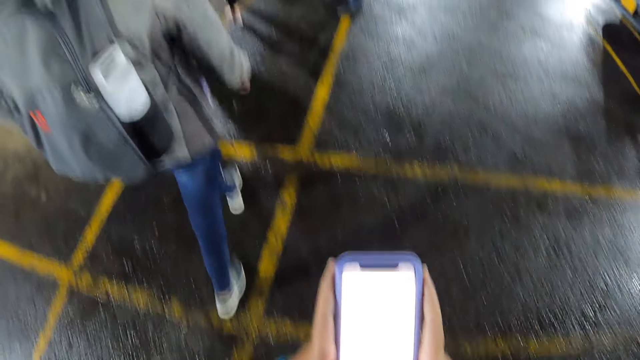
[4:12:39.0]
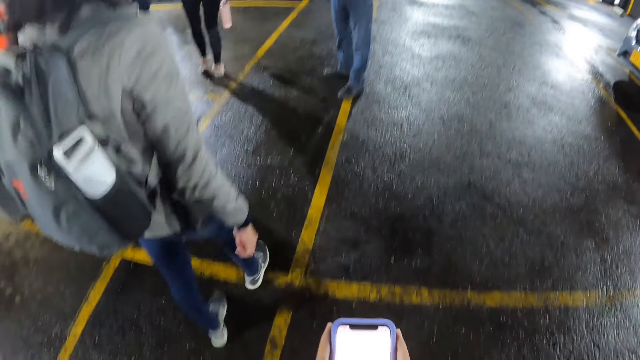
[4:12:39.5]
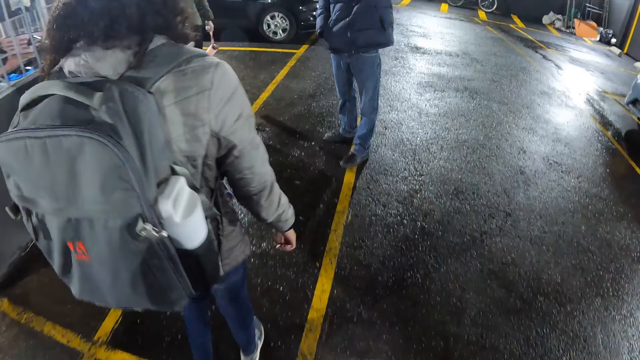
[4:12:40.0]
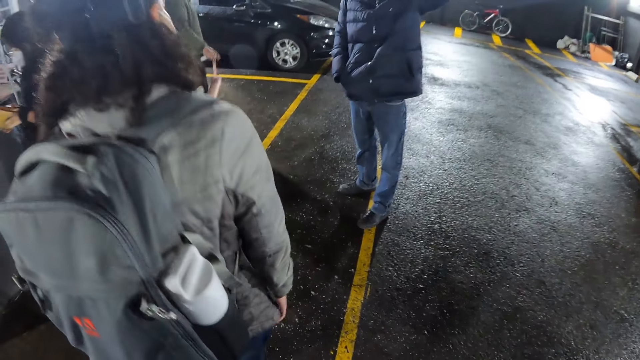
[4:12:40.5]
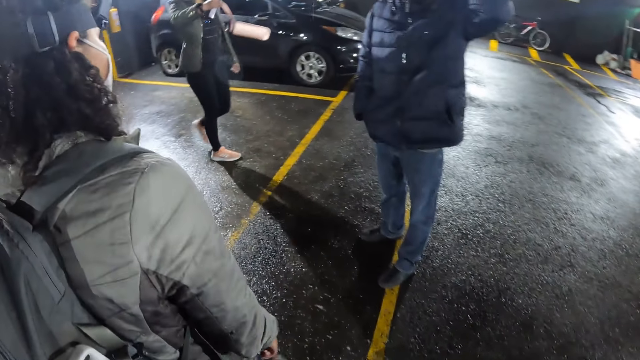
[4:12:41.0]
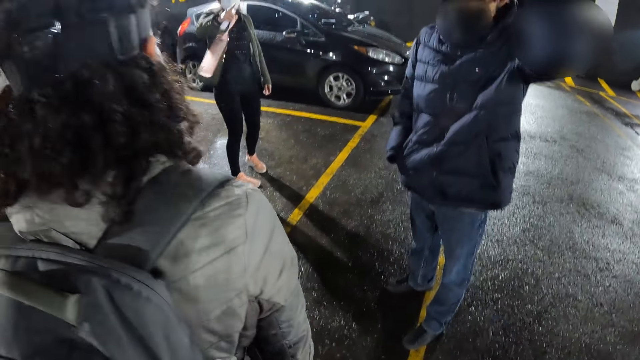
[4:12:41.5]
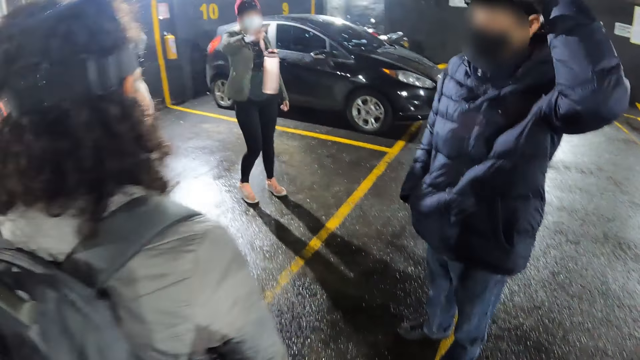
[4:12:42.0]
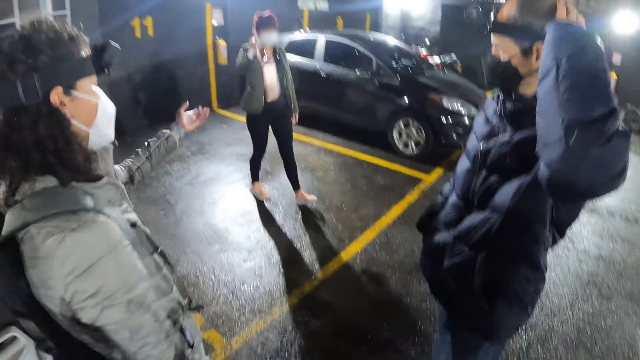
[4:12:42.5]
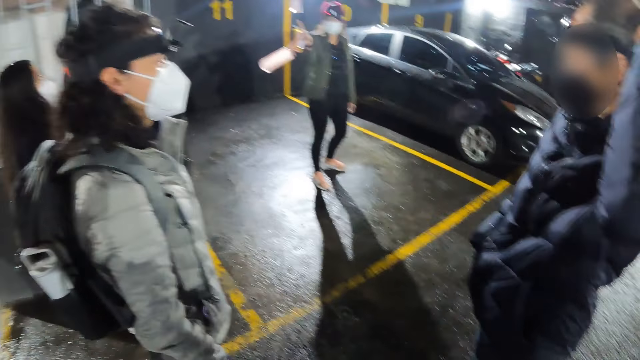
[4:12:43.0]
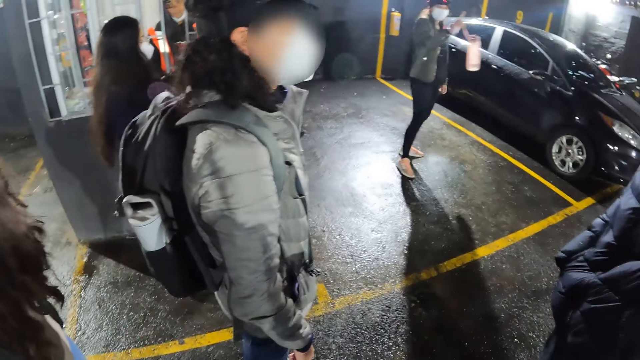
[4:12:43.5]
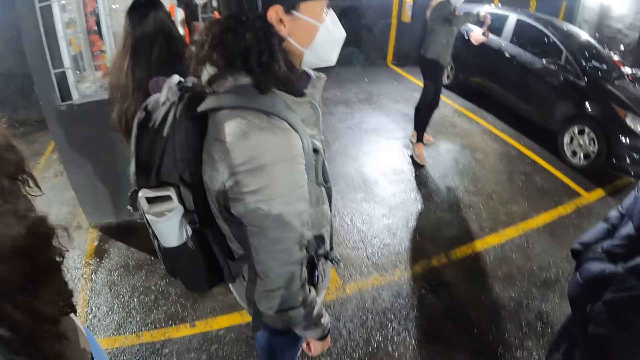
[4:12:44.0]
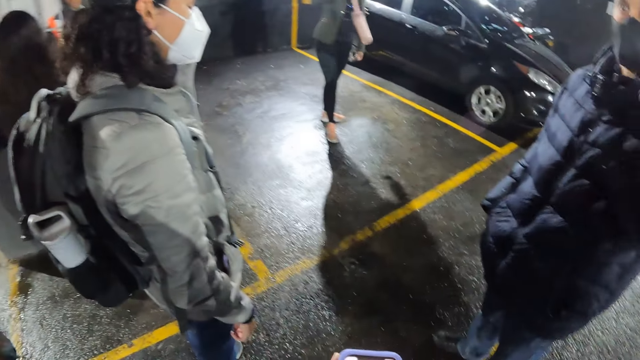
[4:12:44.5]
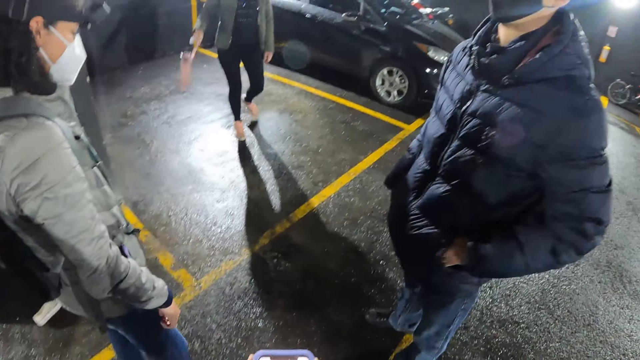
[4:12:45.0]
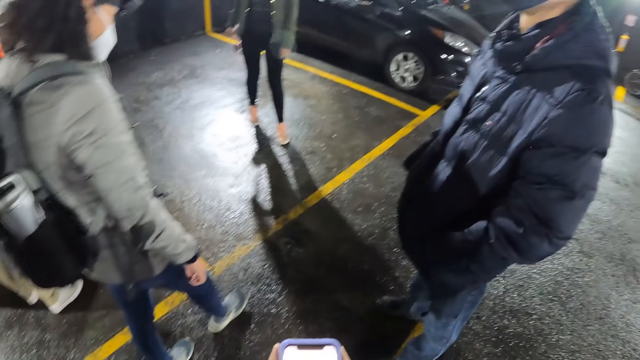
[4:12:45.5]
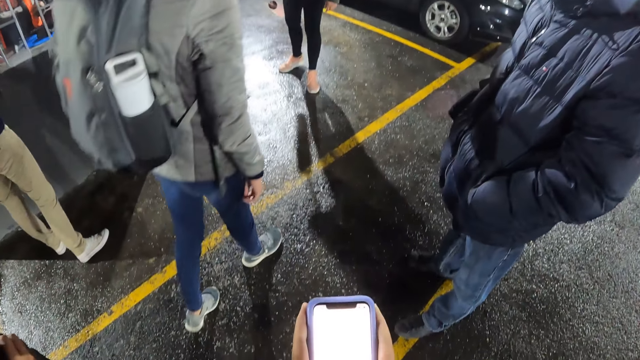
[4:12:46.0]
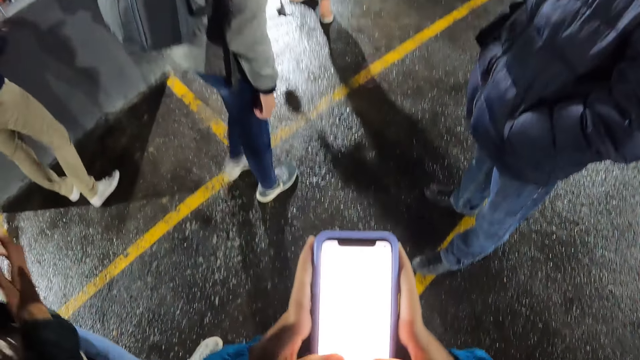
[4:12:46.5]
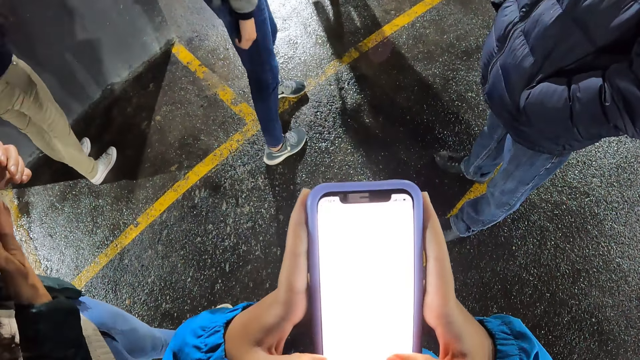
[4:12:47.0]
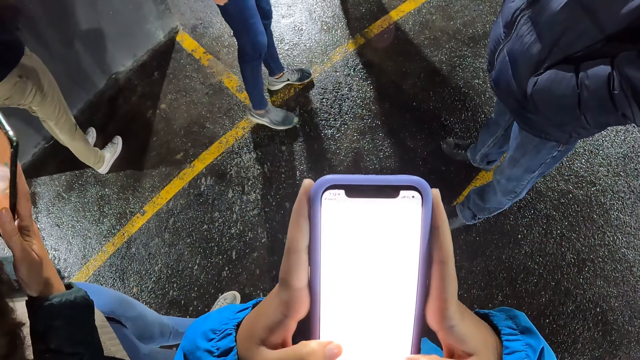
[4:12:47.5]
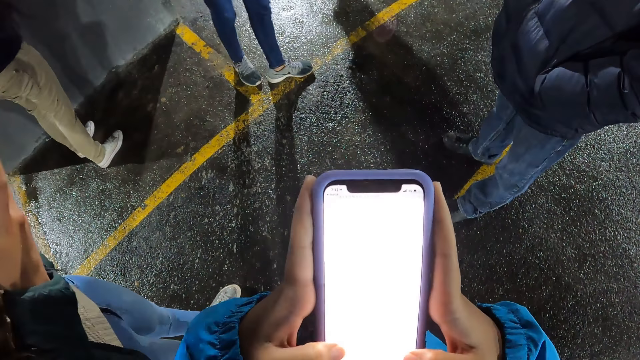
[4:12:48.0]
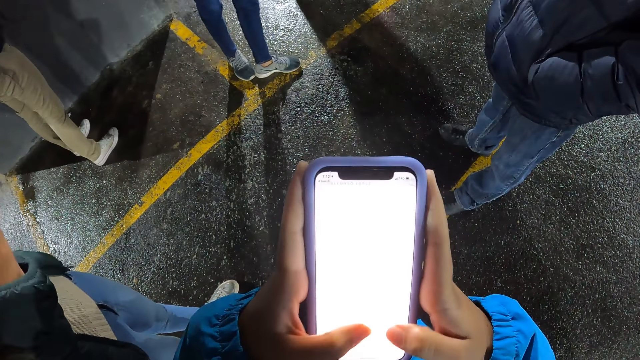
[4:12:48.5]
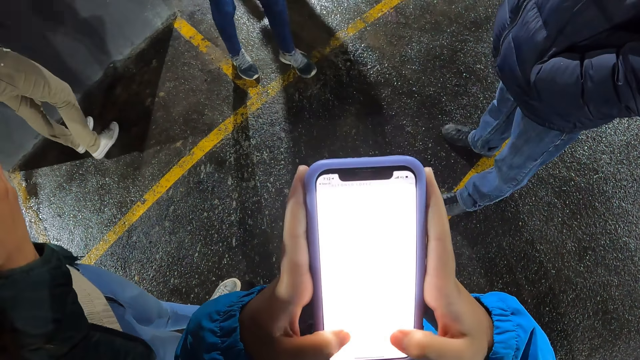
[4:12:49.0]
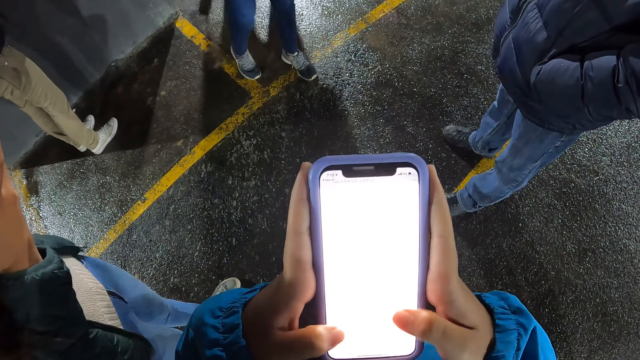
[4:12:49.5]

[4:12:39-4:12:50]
The camera wearer walks around the road. They stand at the parking lot. They operate the phone with both hands.

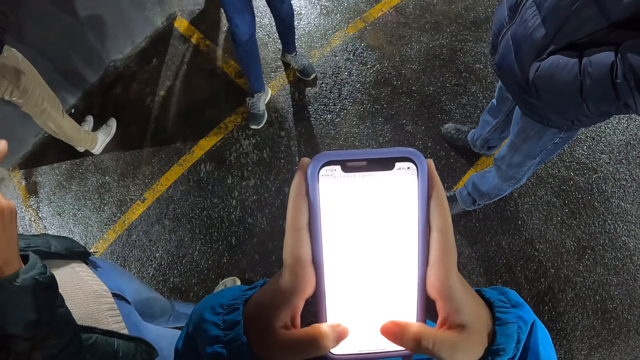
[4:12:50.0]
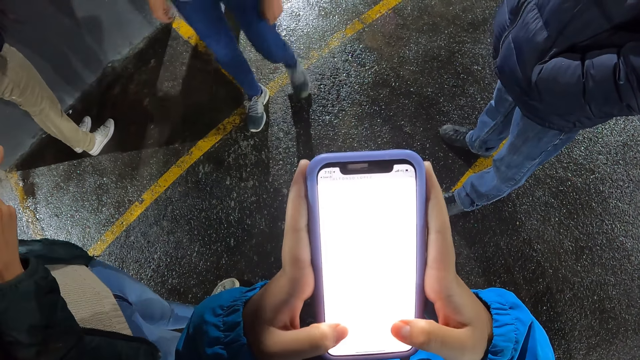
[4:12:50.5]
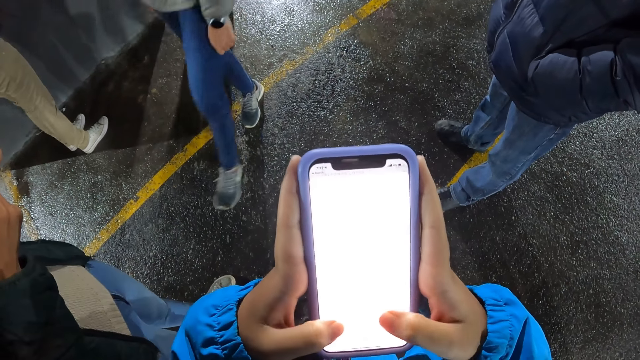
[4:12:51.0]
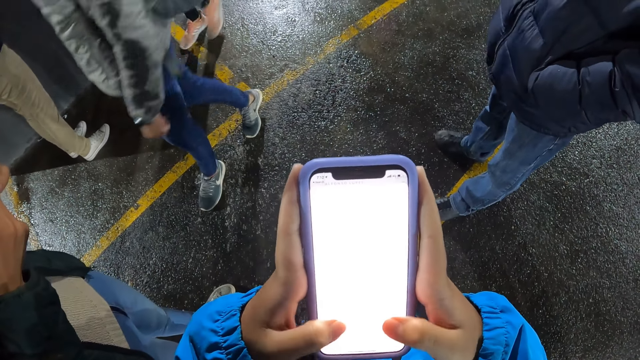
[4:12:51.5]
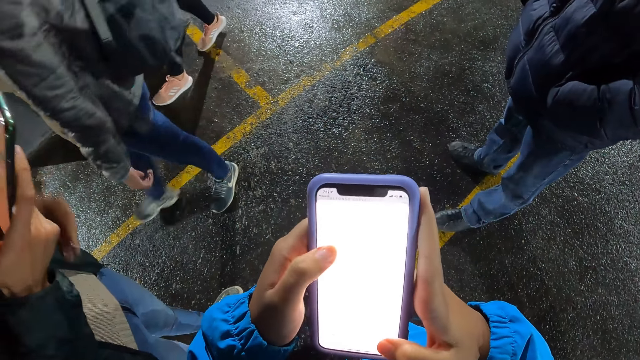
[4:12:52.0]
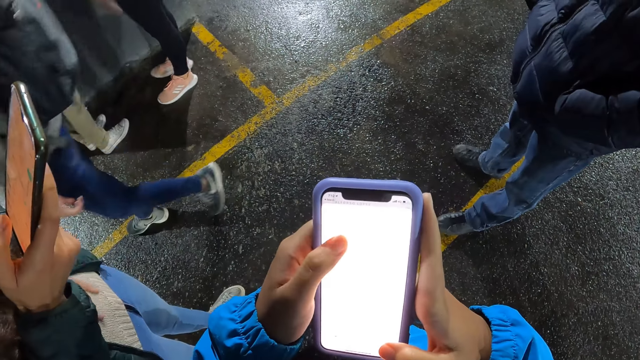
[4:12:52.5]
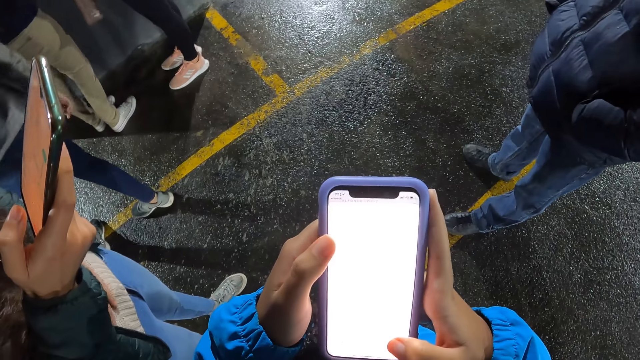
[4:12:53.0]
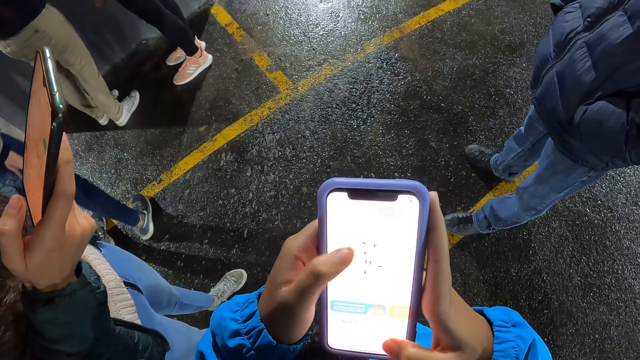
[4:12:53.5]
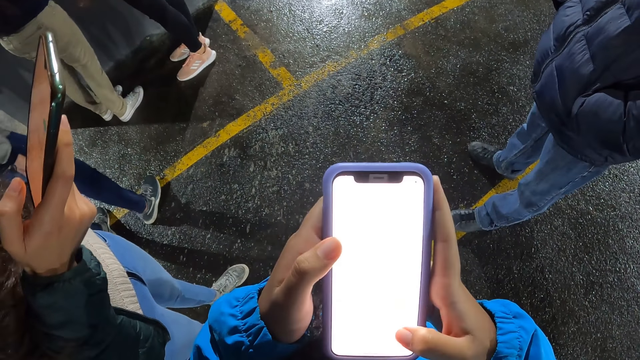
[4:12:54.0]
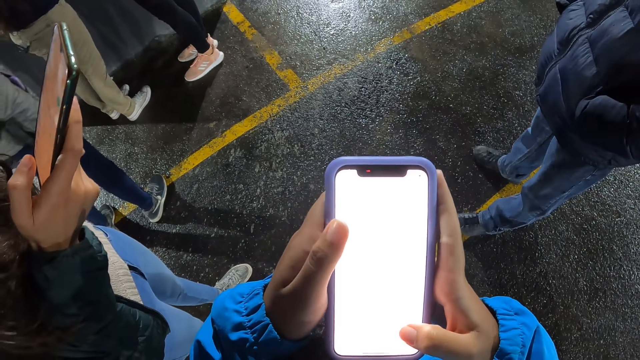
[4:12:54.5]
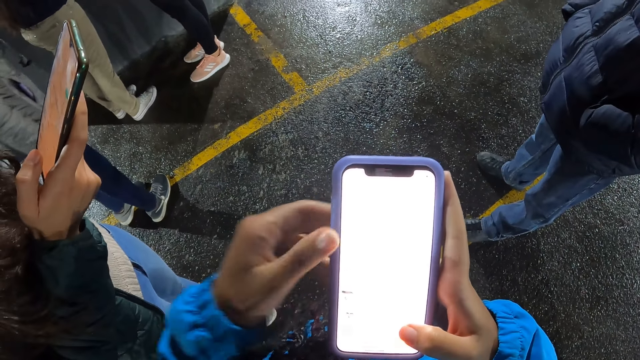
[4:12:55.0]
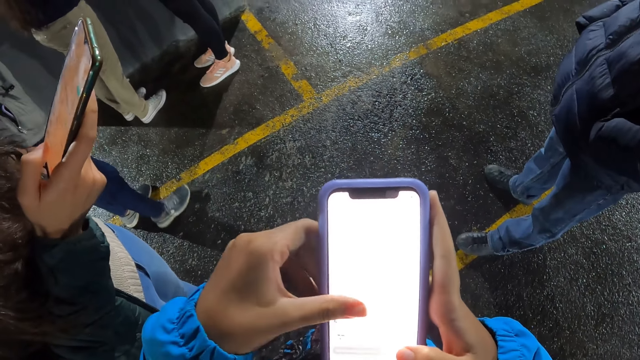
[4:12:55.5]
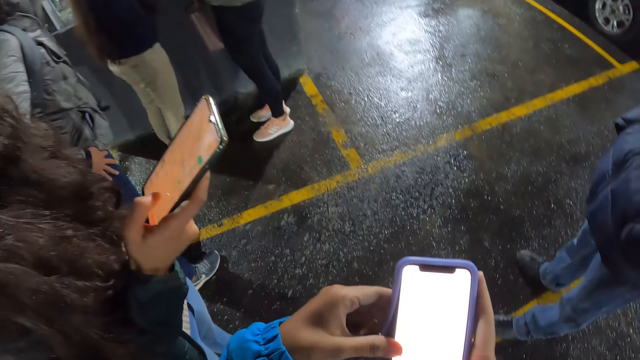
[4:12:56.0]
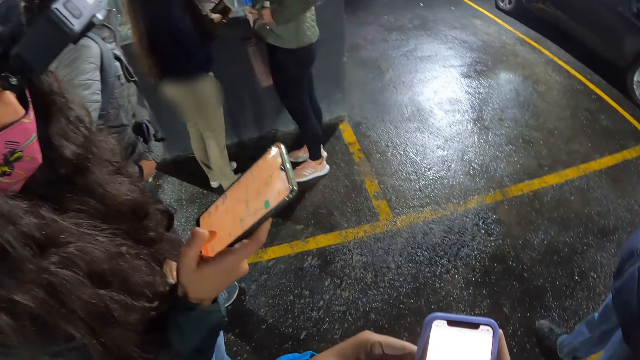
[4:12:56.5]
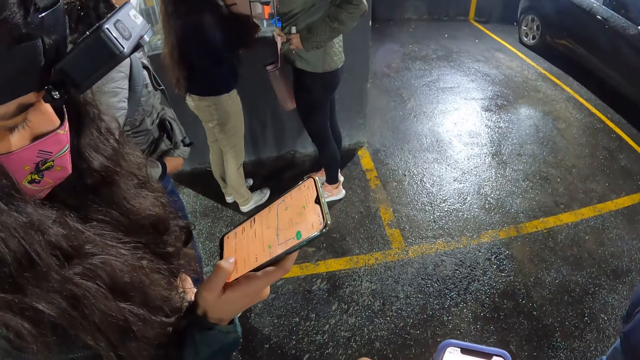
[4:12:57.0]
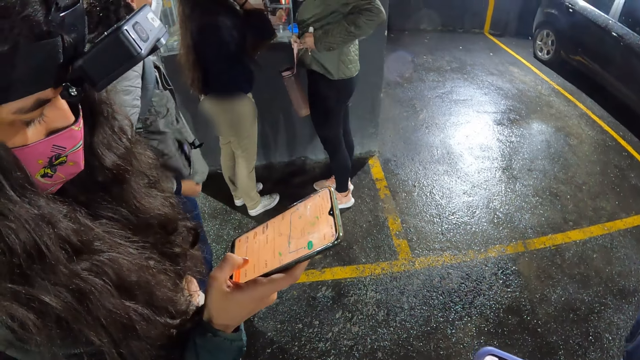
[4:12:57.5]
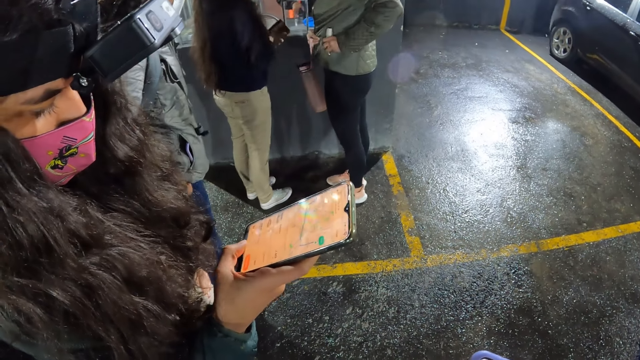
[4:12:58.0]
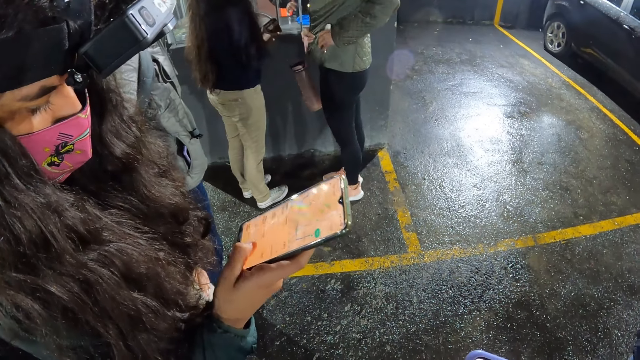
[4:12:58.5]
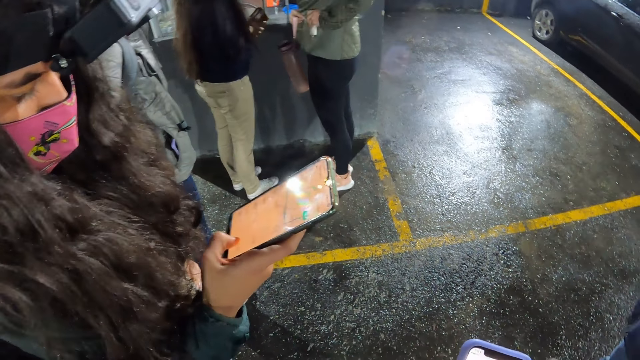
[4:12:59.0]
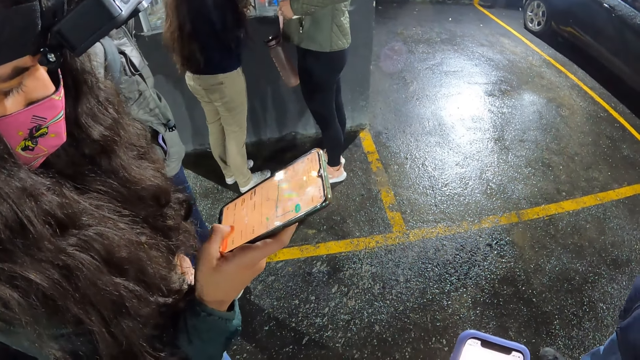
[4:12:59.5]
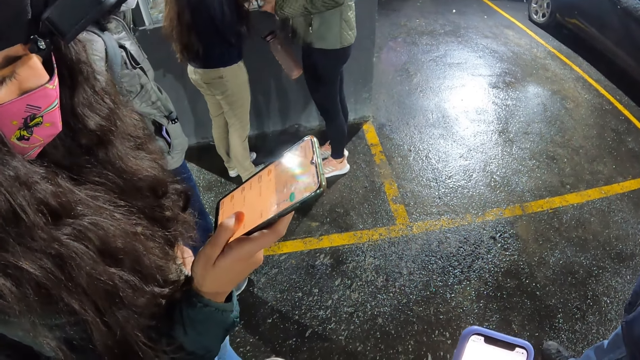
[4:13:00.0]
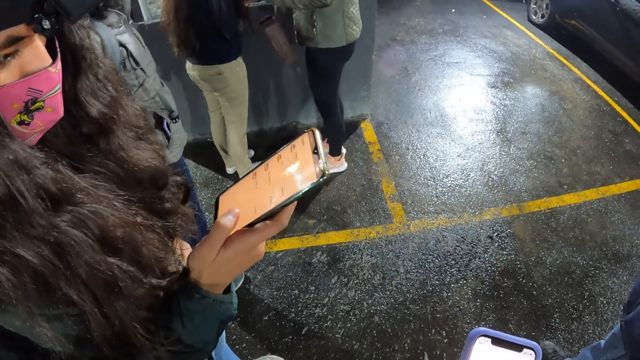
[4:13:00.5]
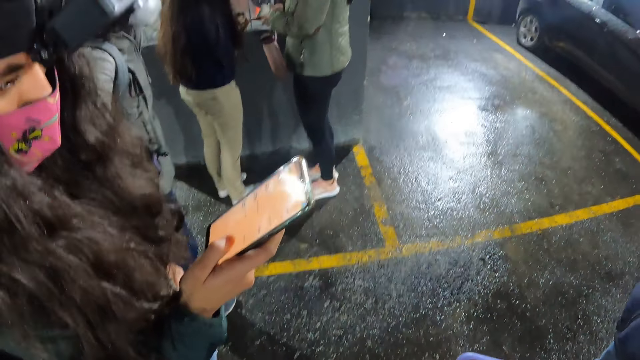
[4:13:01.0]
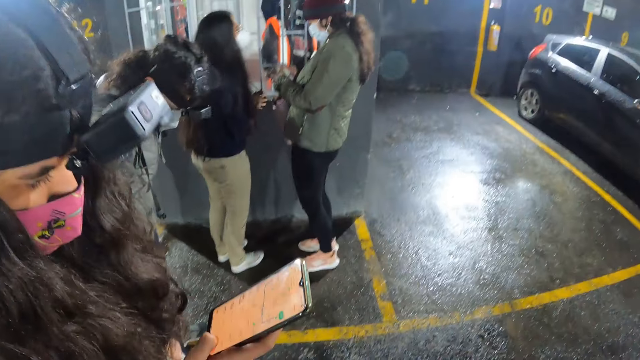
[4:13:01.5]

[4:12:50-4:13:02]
A woman in the parking lot operates a phone with her right hand. The woman operates the phone.
